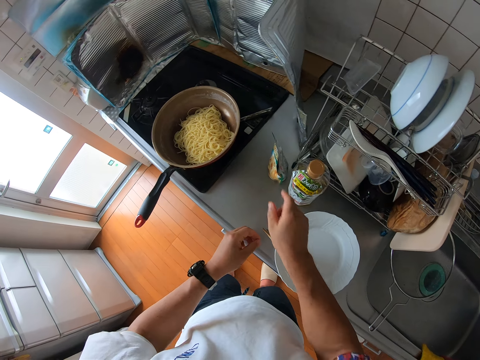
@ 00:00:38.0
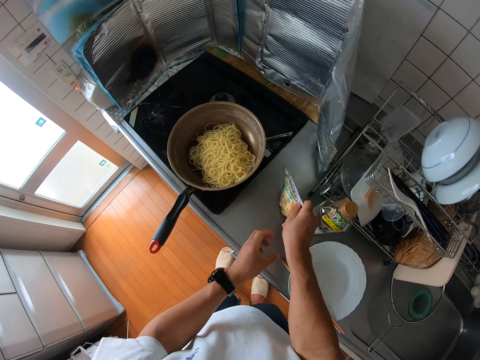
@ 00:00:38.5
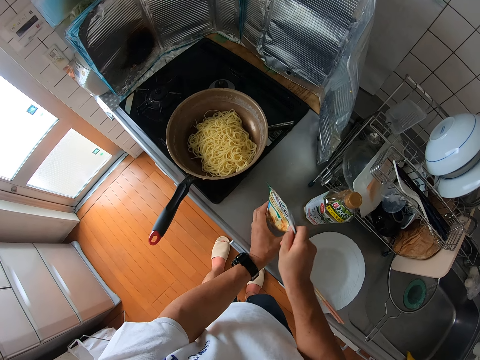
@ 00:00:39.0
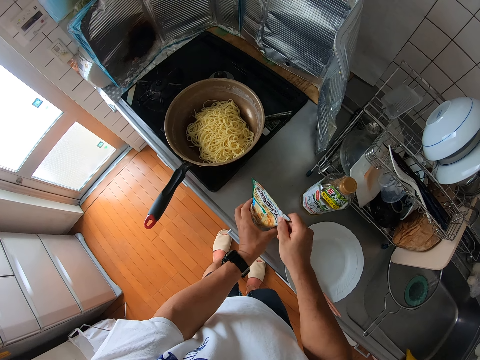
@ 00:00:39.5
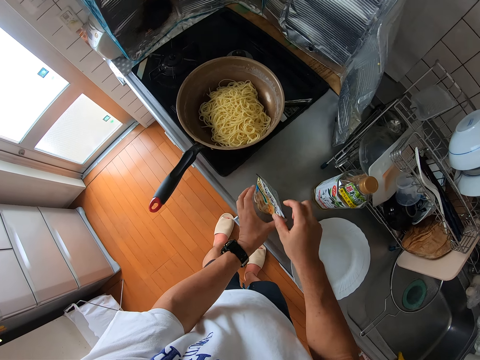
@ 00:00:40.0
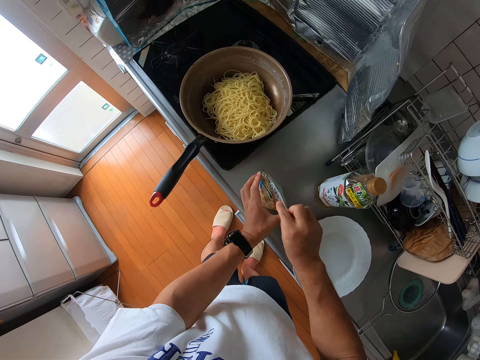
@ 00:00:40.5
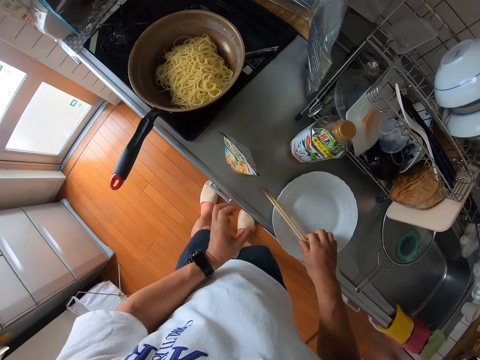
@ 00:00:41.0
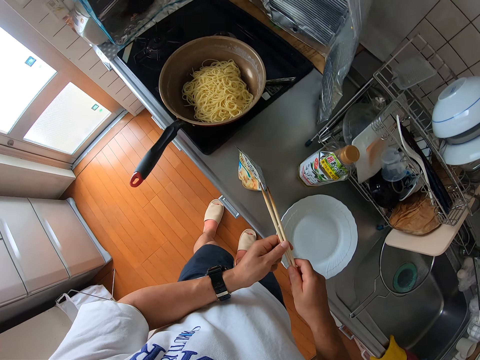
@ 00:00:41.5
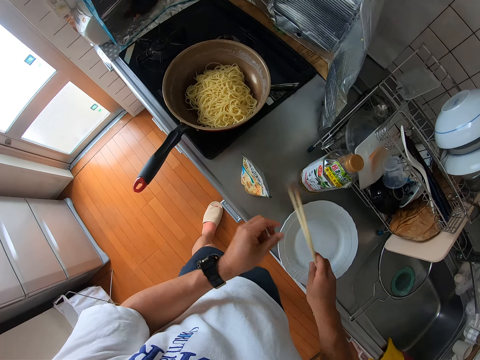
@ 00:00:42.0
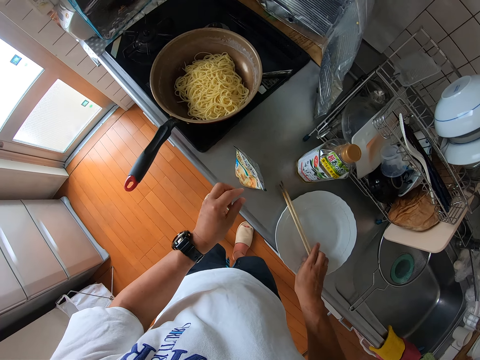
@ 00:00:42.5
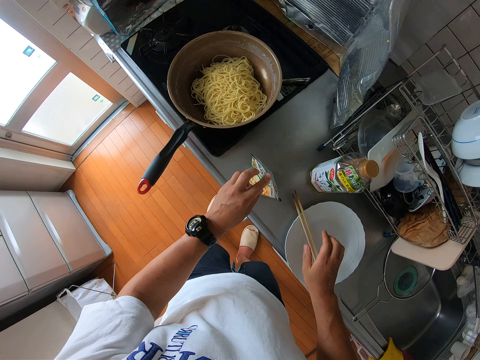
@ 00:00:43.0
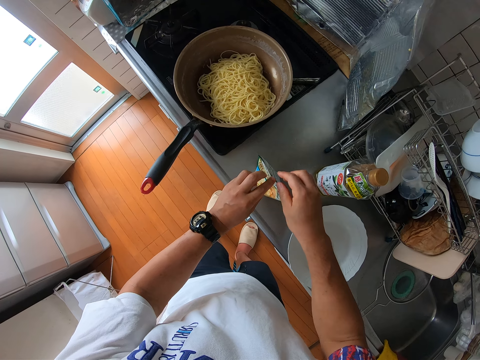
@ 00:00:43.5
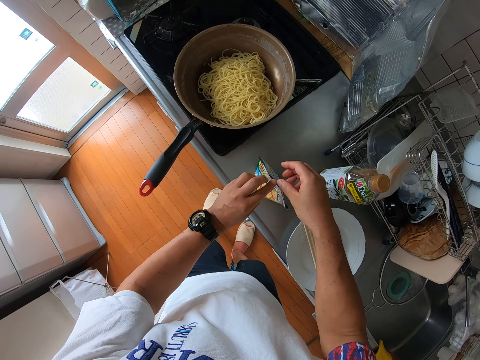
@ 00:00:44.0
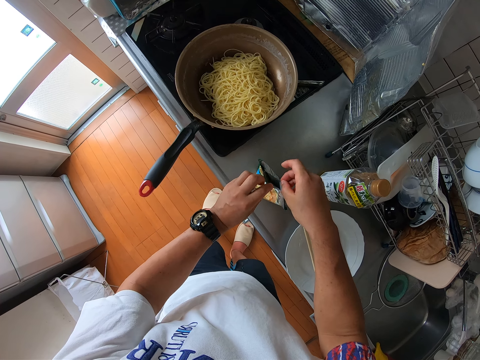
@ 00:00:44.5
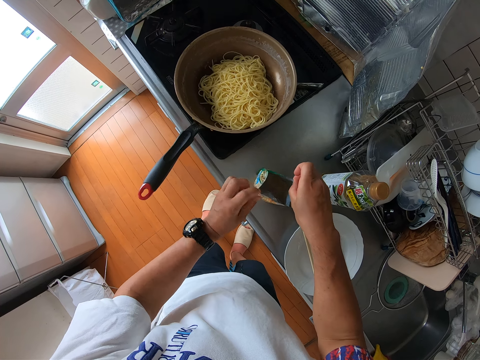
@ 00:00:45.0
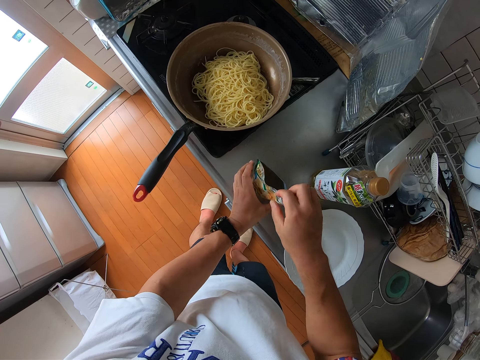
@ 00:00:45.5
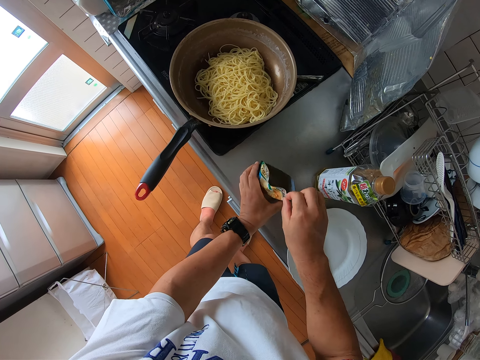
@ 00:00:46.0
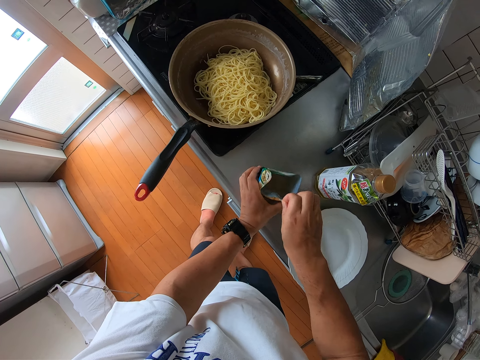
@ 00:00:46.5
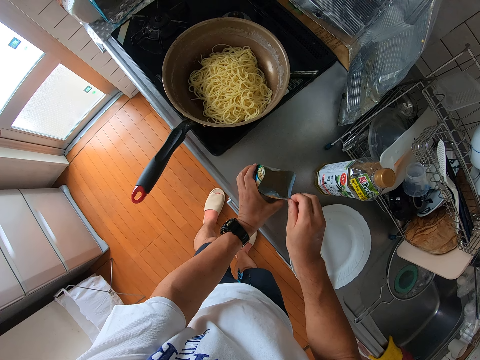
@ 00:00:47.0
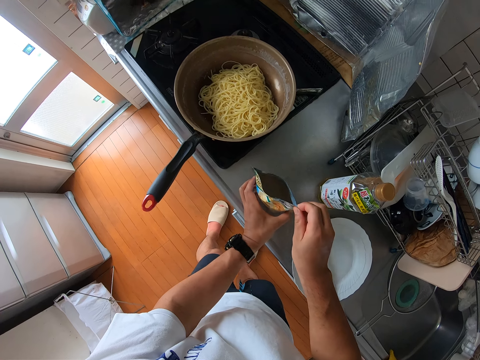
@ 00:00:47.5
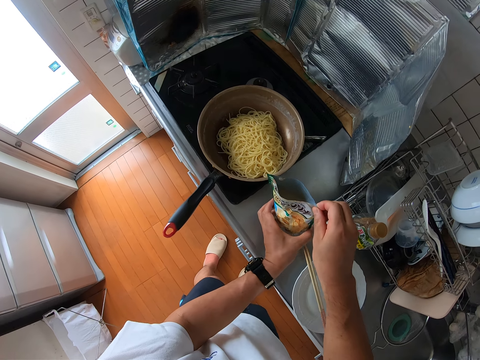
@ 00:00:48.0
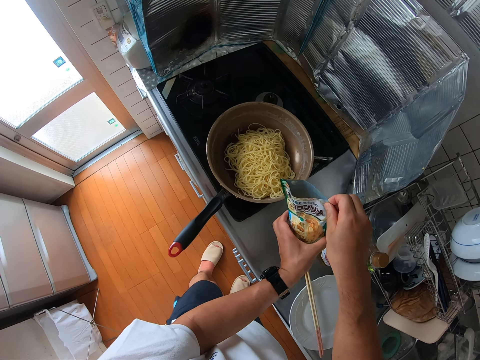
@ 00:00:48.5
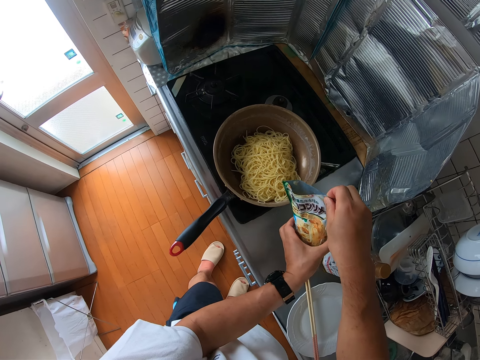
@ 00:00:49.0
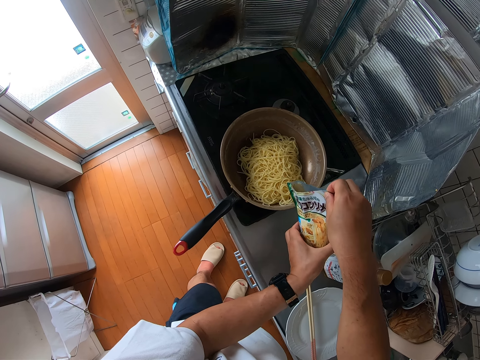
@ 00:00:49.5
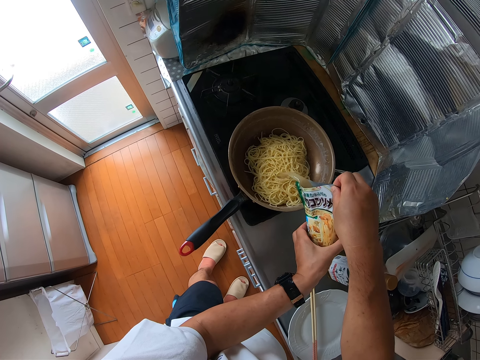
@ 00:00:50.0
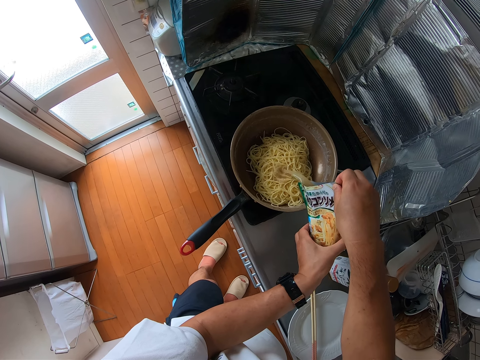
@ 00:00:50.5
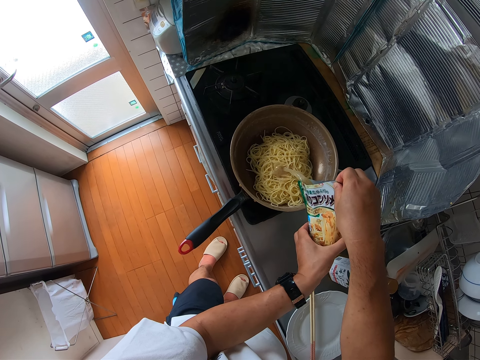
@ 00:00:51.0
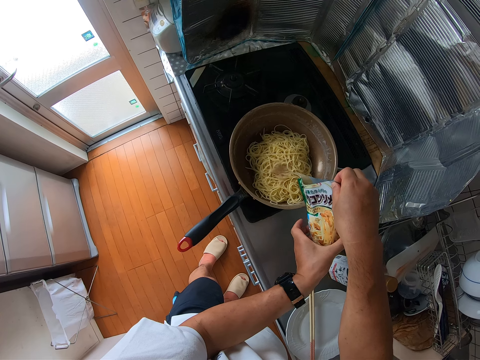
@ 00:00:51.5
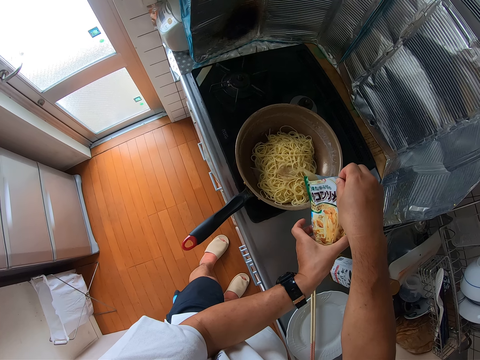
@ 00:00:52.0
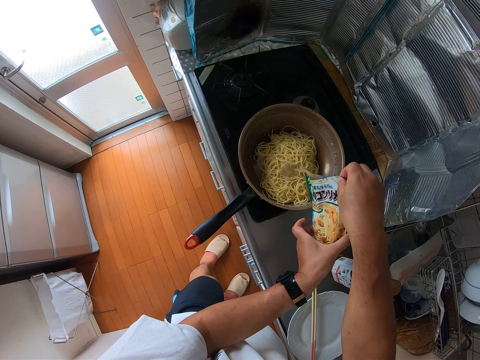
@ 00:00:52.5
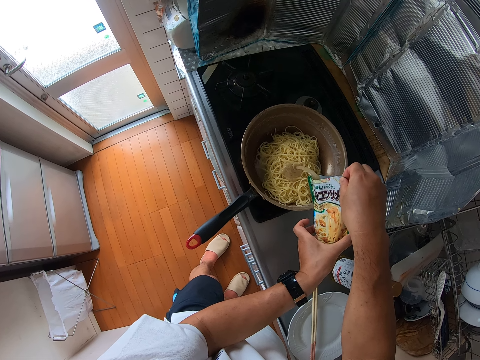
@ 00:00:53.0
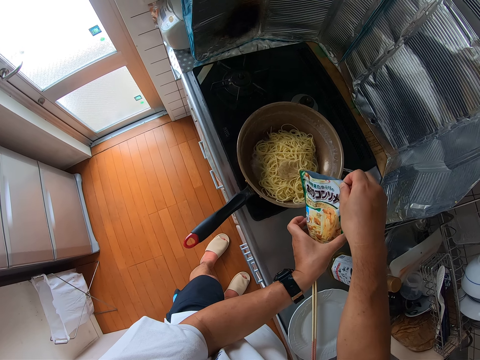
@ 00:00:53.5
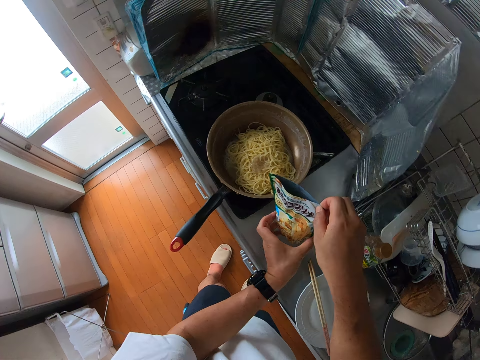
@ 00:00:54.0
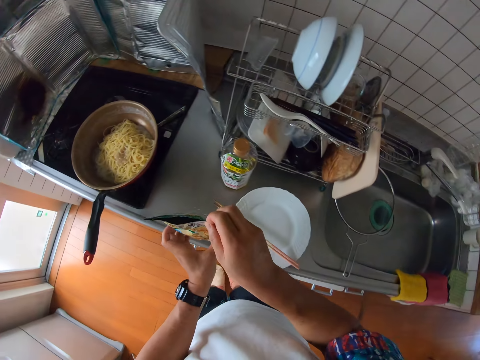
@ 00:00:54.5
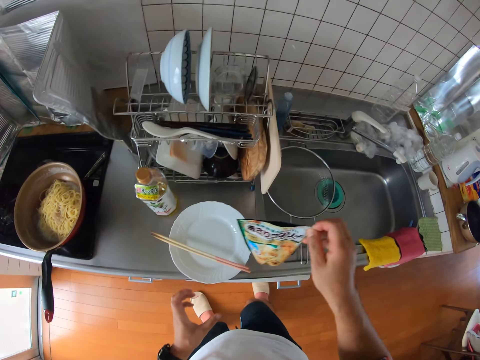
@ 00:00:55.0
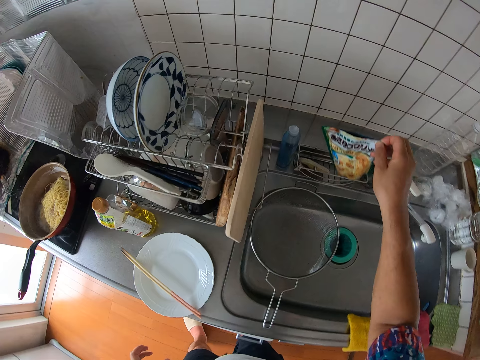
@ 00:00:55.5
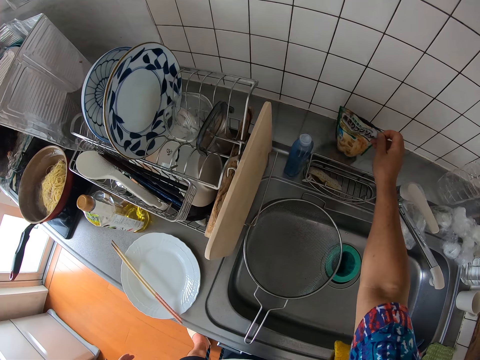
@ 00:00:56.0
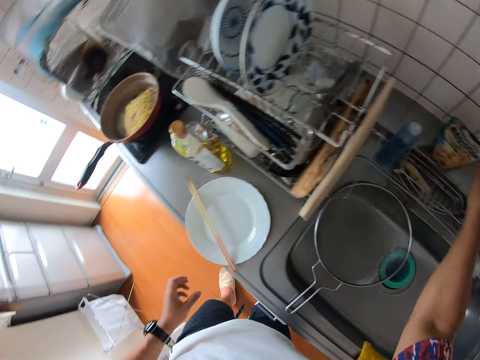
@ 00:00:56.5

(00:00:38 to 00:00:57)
The camera wearer moves a pack on the table. They pick up the pack or sachet of something. They check the chopsticks on the plate. They hold the chopsticks and drop the chopsticks on the plate. They open the pack on the table. They lift up the pack. They pour the content of the pack into the pan. They drop the pack on the sink.

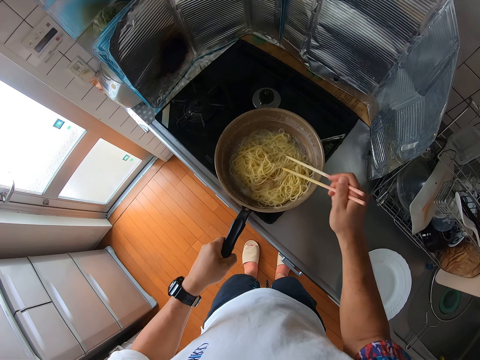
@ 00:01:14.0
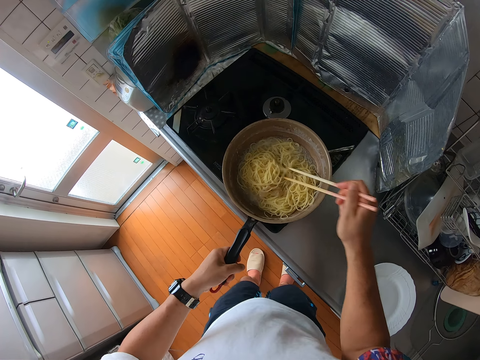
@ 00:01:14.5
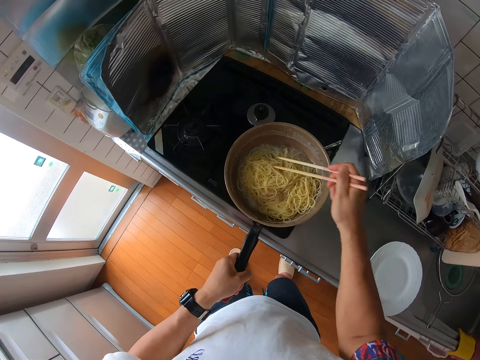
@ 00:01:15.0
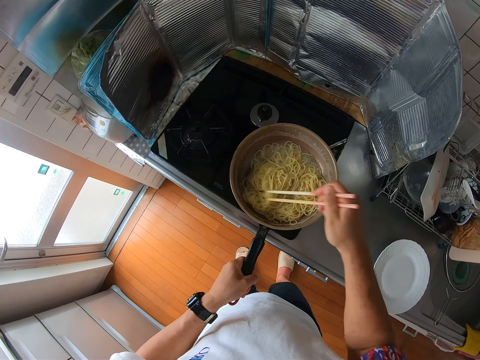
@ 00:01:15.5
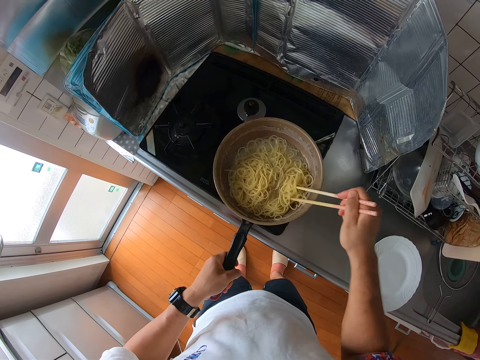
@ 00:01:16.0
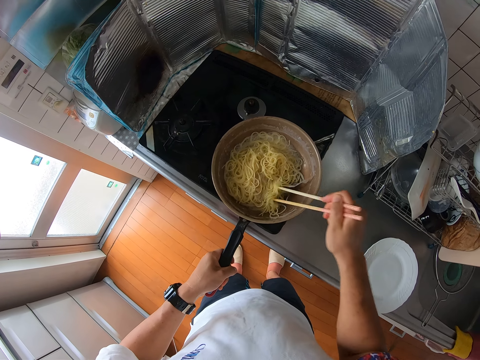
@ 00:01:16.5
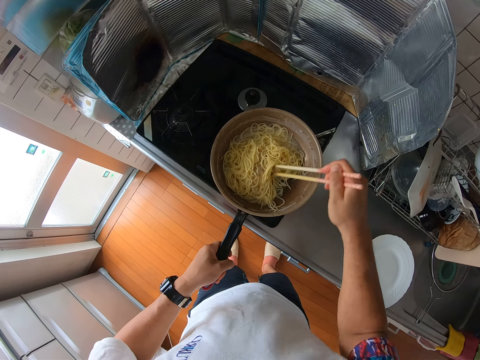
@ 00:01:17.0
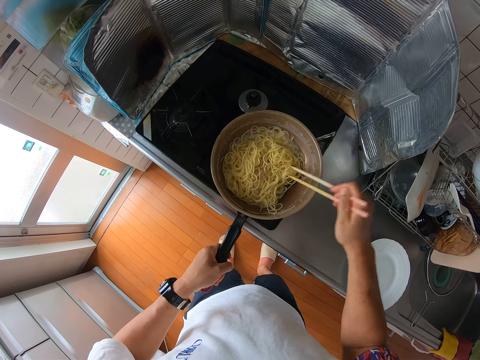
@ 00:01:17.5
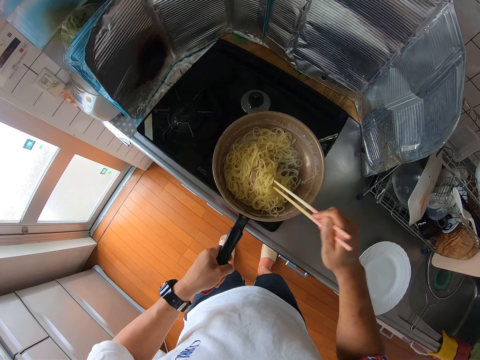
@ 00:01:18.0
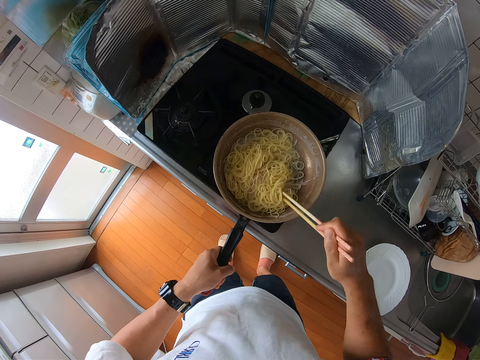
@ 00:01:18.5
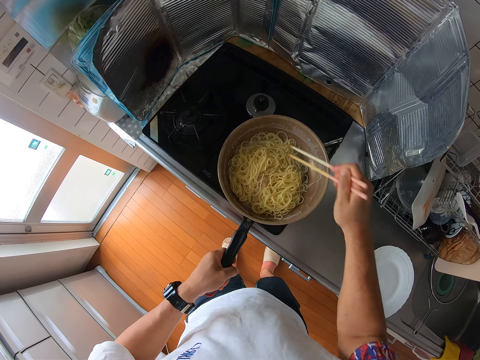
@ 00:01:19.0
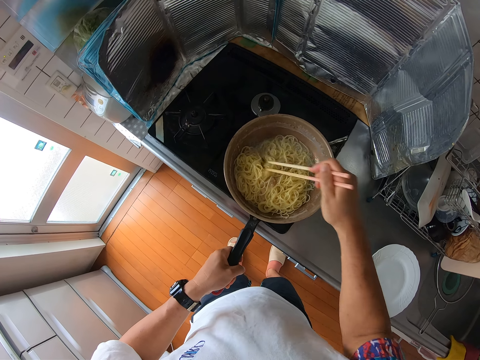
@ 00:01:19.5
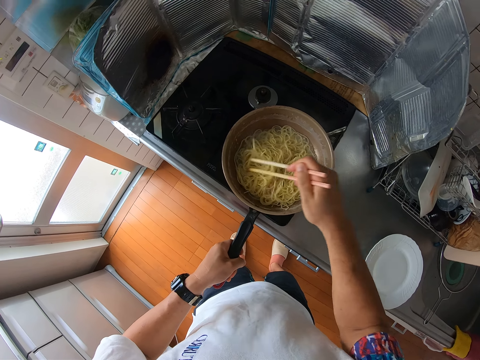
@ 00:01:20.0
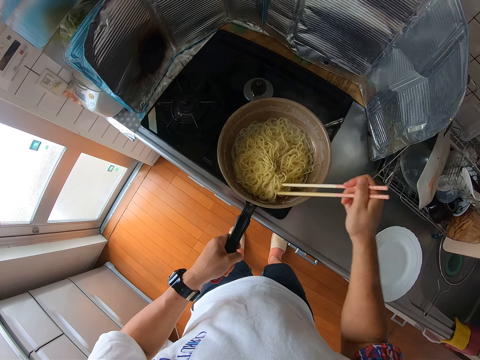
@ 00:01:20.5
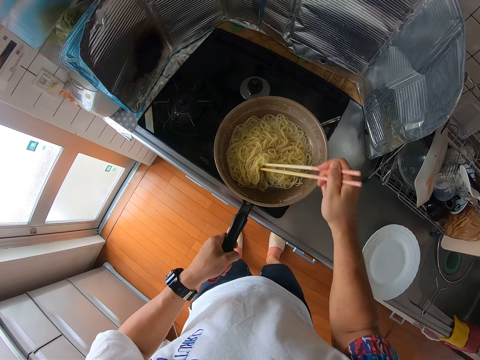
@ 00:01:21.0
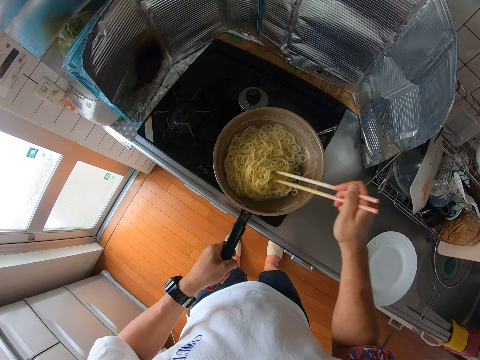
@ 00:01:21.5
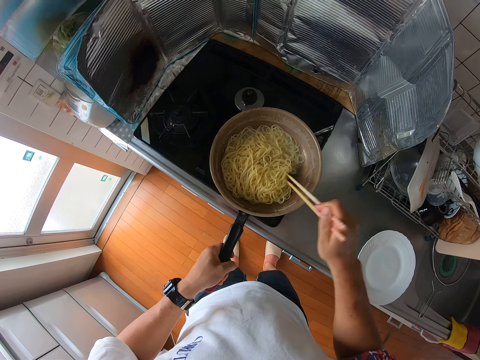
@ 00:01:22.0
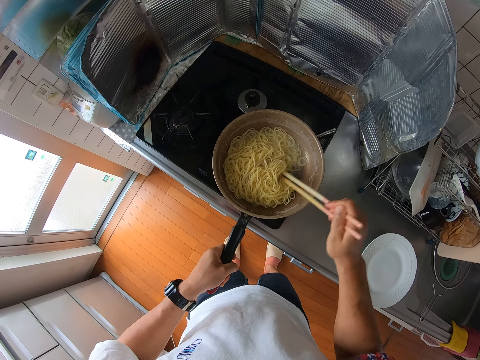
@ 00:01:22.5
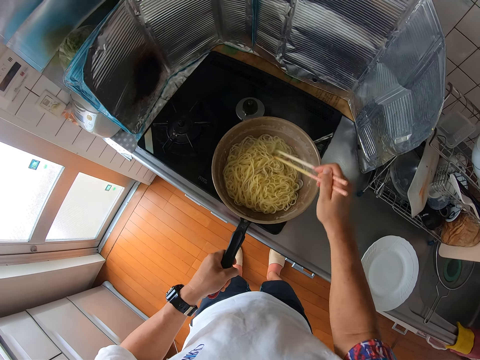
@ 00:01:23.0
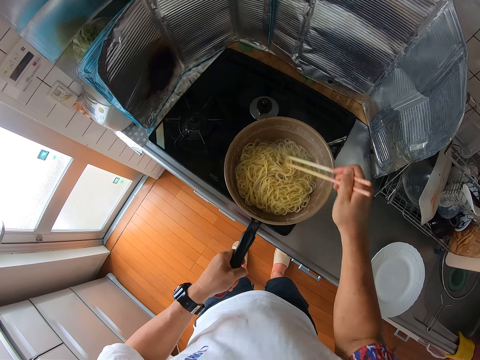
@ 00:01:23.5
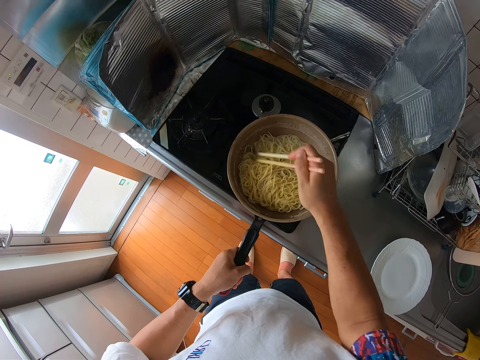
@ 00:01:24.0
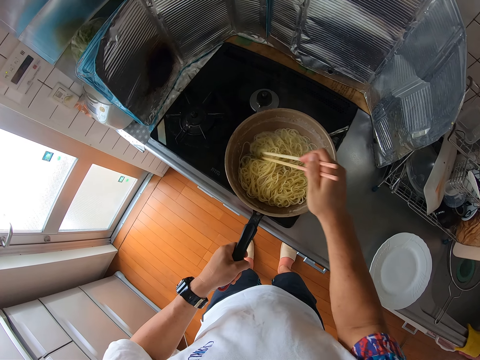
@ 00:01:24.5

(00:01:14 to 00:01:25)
The camera wearer shakes the fry pan.
